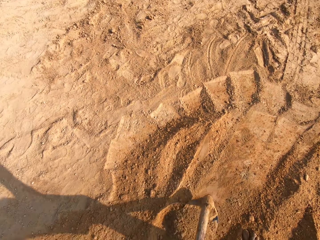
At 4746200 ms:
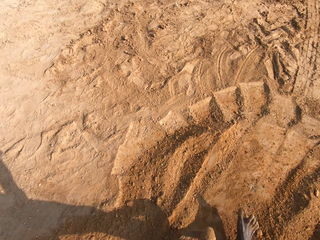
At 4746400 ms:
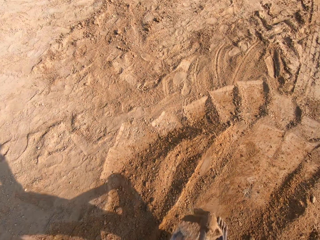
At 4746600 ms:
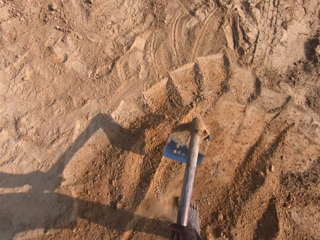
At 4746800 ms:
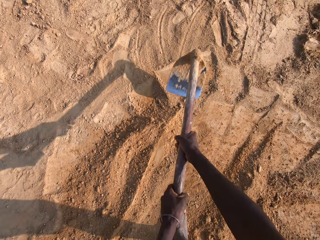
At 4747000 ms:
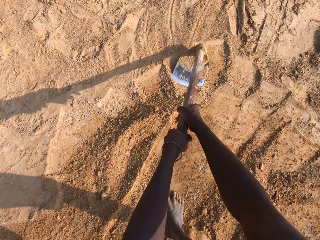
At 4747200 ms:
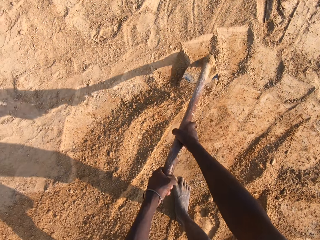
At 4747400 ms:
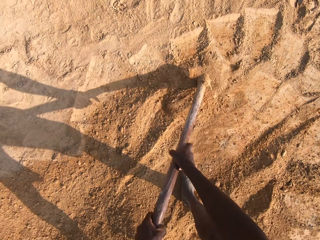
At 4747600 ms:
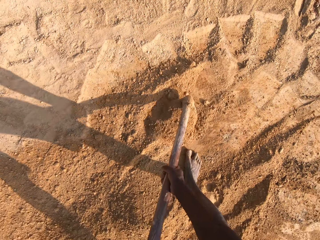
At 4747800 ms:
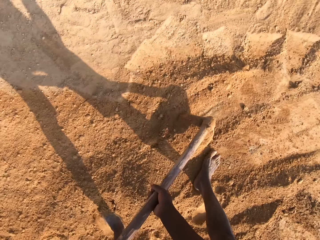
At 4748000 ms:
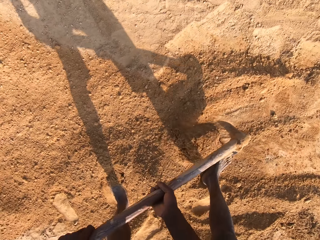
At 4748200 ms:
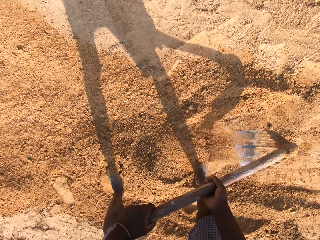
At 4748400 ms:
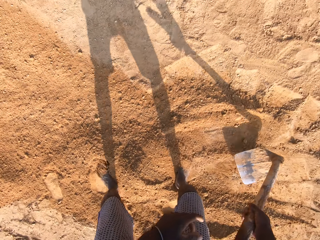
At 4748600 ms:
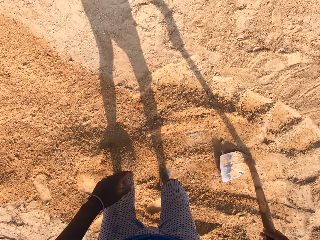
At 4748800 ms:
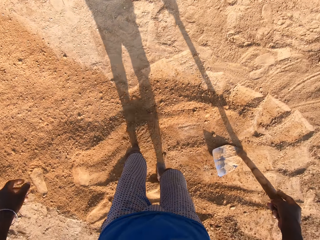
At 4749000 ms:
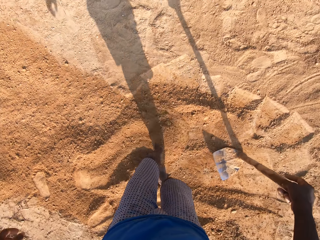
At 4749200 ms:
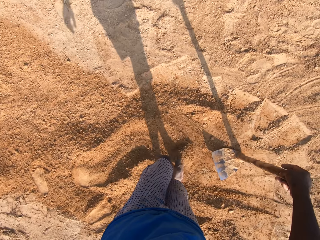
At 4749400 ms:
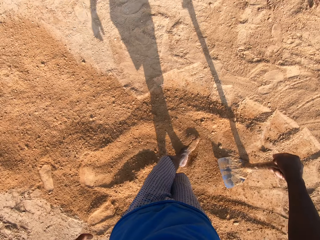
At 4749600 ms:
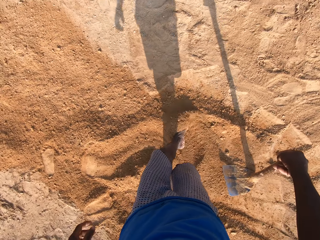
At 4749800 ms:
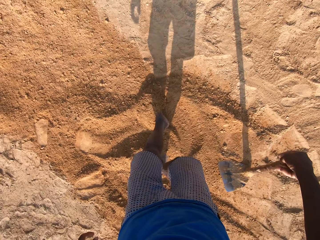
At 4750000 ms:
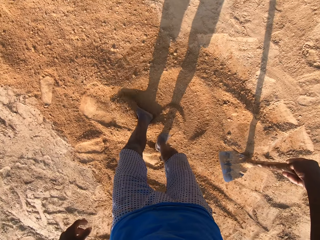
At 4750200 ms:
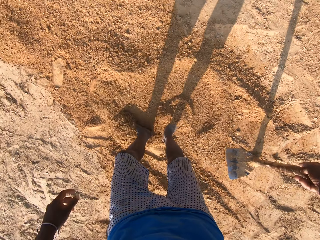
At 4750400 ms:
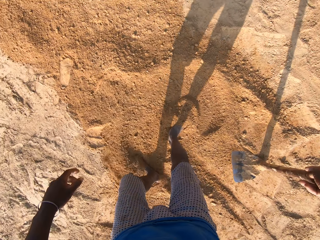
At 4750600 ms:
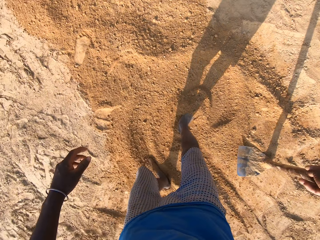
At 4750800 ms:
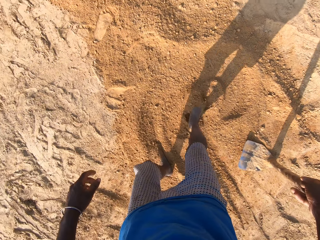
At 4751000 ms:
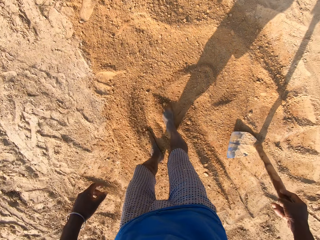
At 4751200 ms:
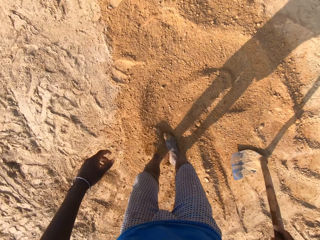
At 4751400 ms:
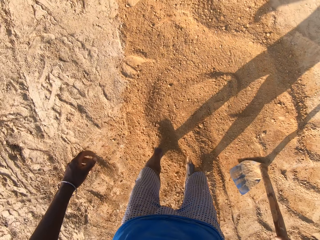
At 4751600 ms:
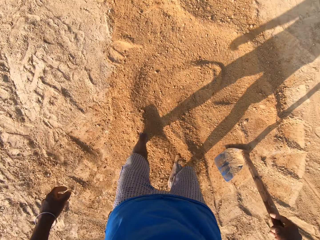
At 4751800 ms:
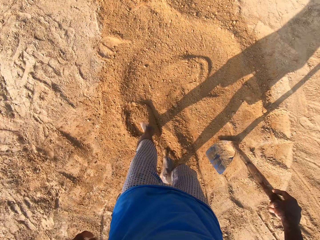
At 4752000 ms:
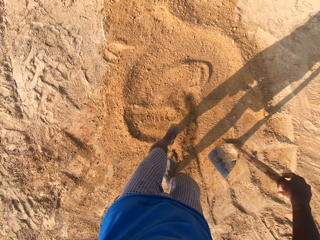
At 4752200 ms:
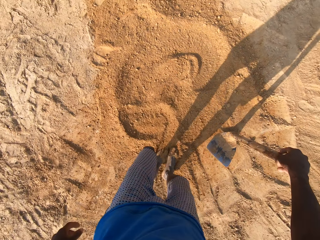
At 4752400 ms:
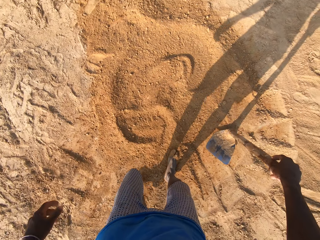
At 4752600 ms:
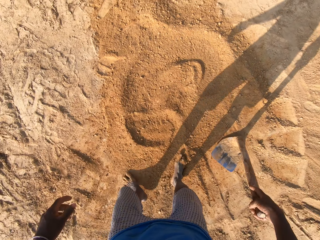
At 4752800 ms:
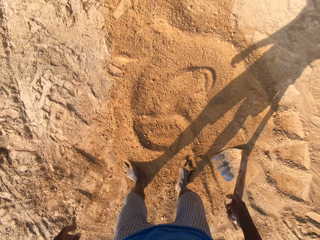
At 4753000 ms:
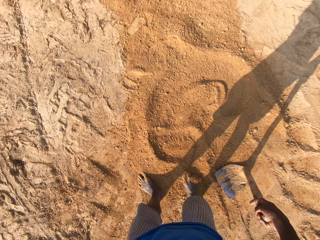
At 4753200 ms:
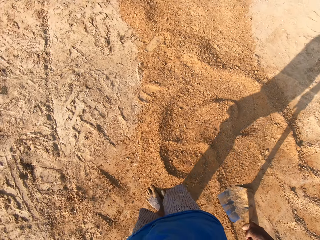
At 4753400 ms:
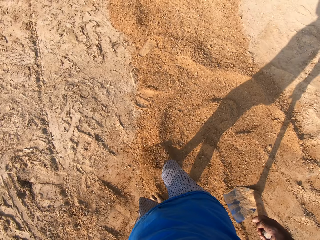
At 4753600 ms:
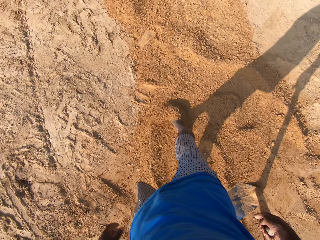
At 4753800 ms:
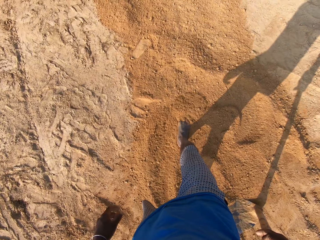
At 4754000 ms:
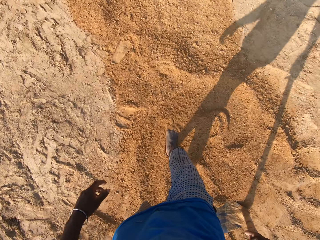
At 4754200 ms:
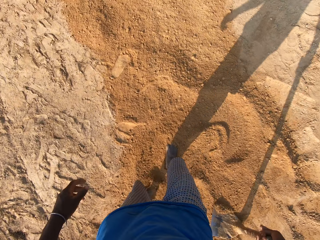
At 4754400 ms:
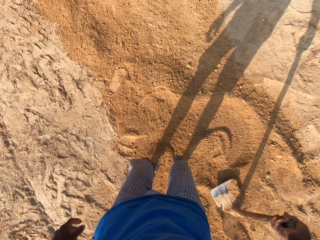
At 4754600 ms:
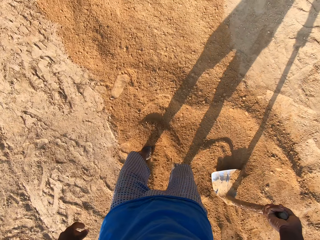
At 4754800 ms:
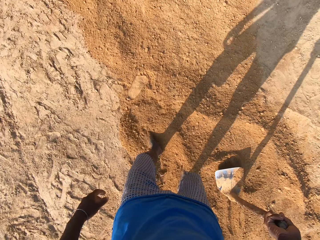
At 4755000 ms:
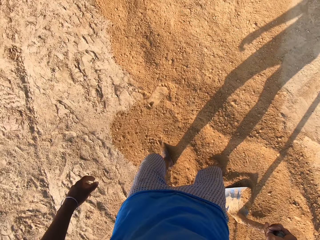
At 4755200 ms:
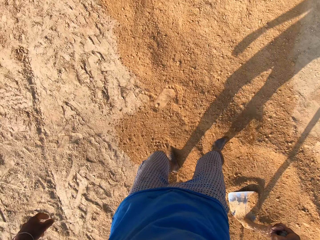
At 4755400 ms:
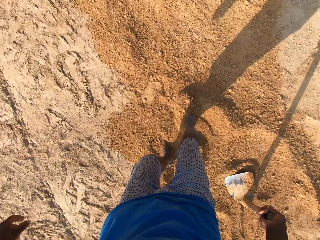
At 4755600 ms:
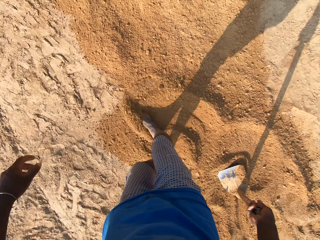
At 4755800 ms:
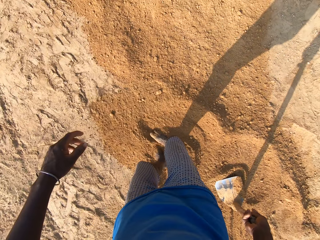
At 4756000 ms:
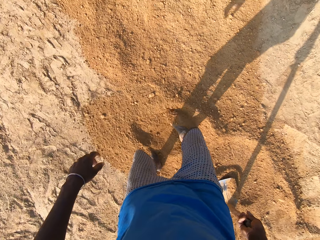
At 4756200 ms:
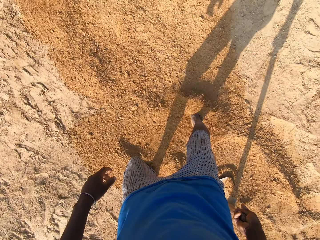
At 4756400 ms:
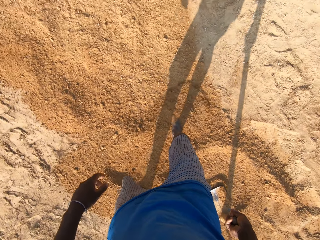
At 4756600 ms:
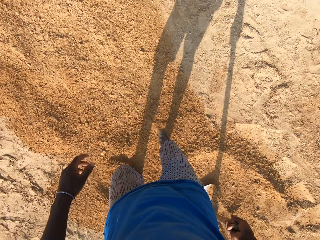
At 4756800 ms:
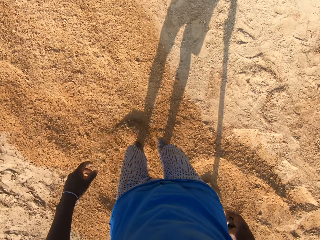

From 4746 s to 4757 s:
The camera wearer rests the hoe on the ground. He spreads sand with his legs. He moves the hoe on the ground.

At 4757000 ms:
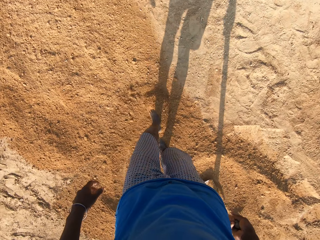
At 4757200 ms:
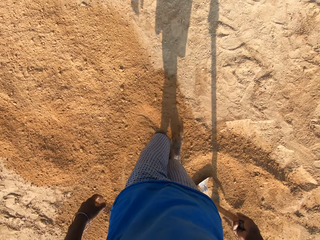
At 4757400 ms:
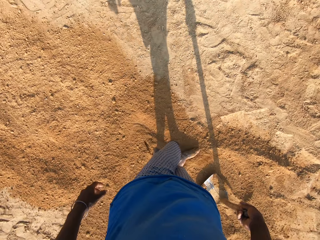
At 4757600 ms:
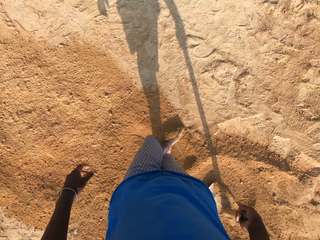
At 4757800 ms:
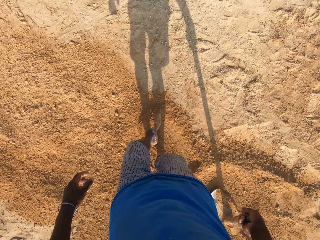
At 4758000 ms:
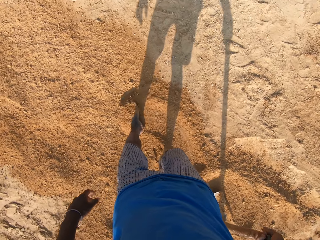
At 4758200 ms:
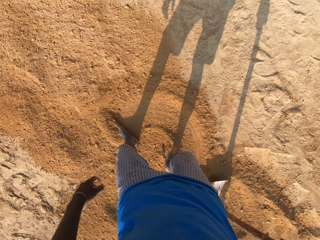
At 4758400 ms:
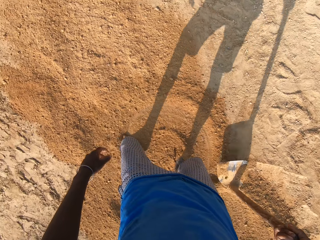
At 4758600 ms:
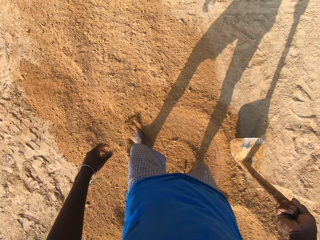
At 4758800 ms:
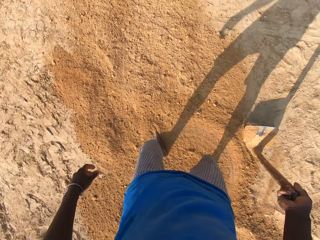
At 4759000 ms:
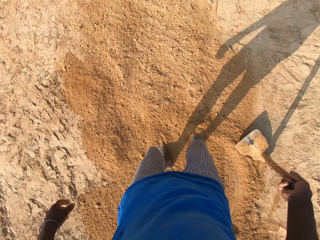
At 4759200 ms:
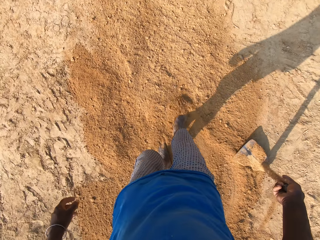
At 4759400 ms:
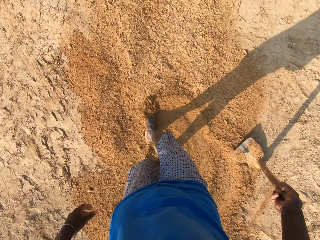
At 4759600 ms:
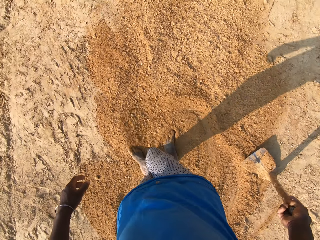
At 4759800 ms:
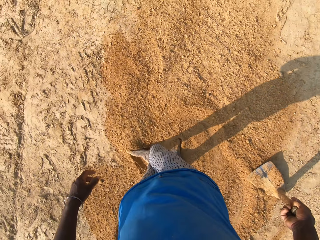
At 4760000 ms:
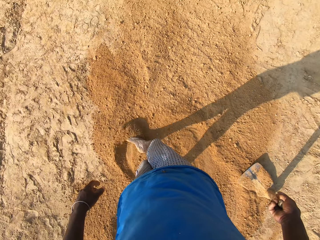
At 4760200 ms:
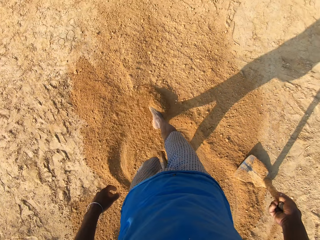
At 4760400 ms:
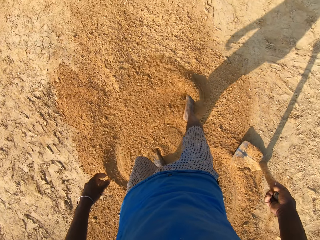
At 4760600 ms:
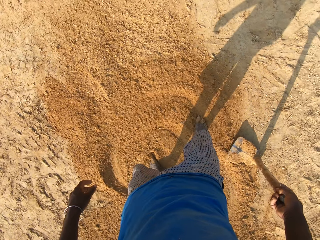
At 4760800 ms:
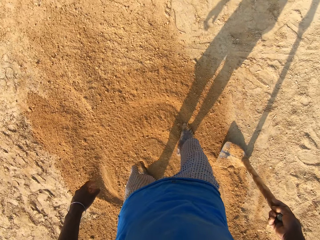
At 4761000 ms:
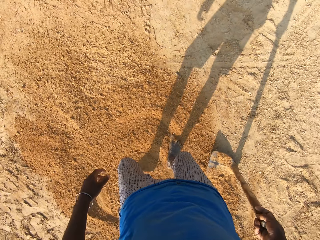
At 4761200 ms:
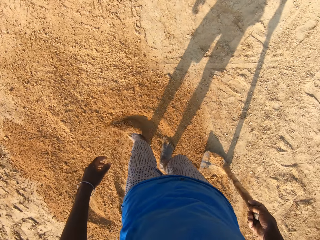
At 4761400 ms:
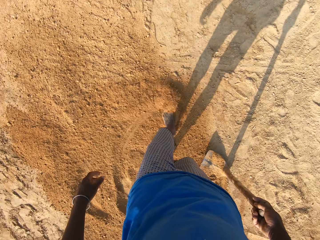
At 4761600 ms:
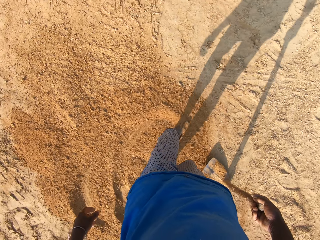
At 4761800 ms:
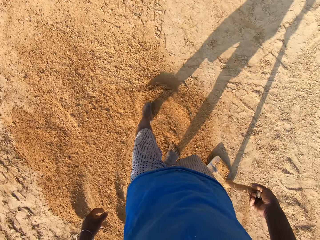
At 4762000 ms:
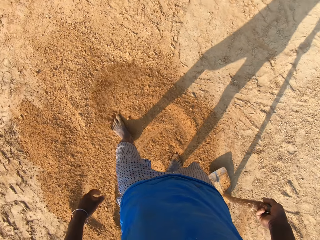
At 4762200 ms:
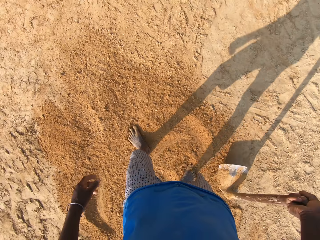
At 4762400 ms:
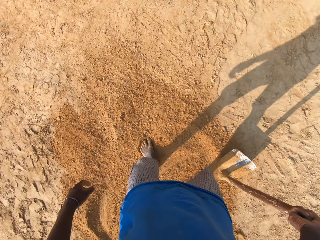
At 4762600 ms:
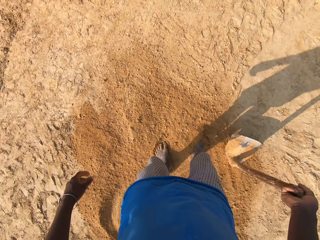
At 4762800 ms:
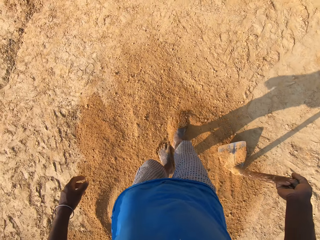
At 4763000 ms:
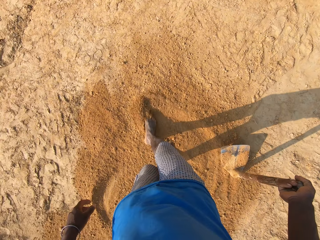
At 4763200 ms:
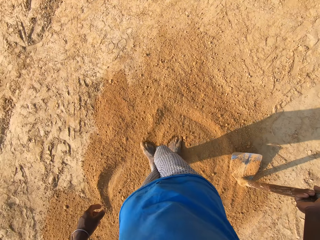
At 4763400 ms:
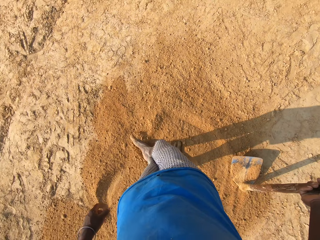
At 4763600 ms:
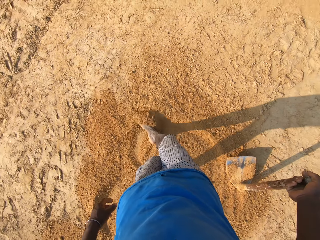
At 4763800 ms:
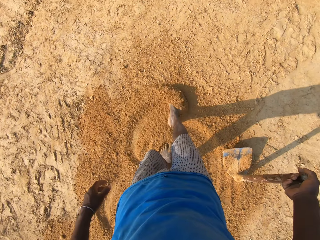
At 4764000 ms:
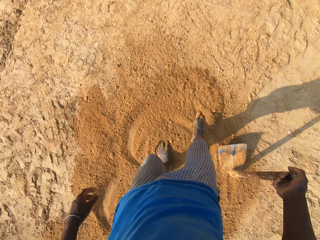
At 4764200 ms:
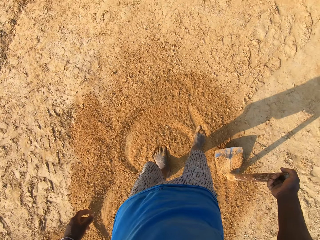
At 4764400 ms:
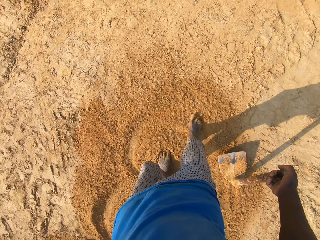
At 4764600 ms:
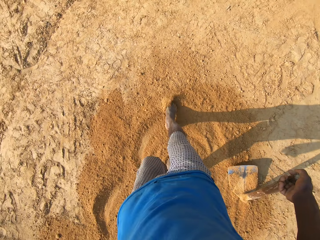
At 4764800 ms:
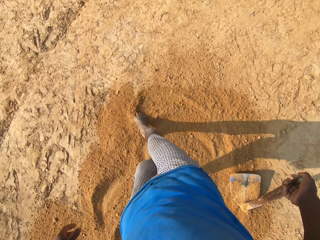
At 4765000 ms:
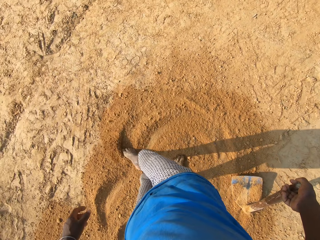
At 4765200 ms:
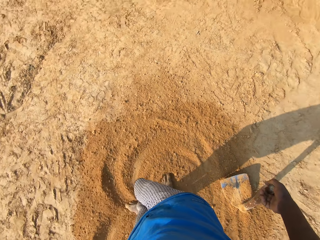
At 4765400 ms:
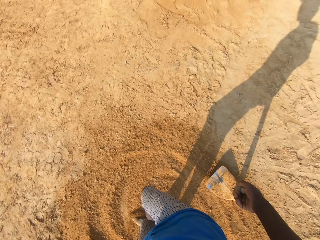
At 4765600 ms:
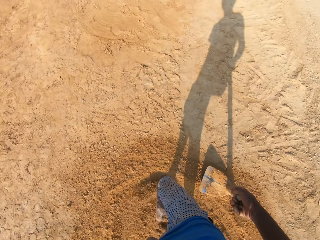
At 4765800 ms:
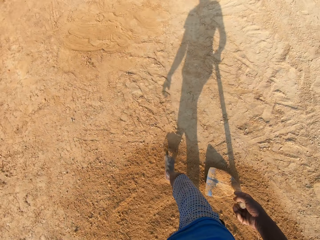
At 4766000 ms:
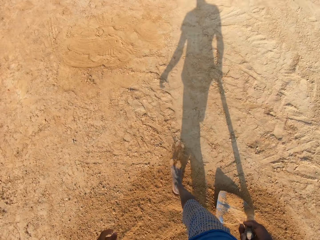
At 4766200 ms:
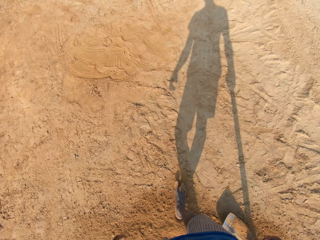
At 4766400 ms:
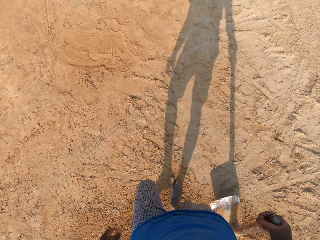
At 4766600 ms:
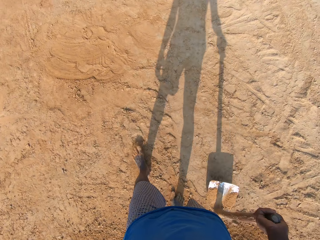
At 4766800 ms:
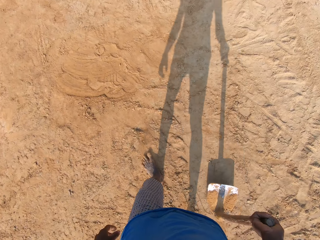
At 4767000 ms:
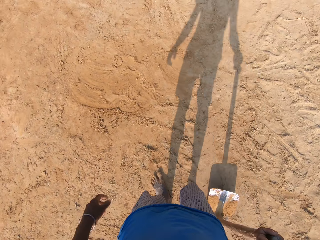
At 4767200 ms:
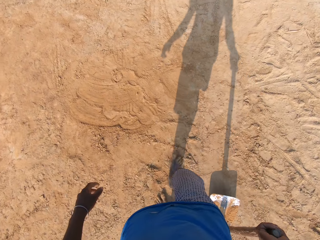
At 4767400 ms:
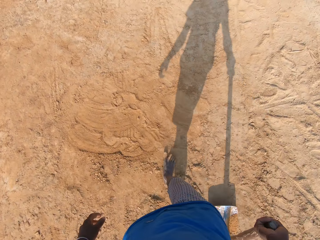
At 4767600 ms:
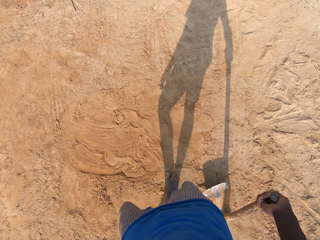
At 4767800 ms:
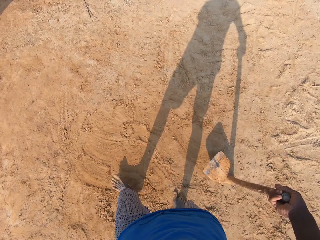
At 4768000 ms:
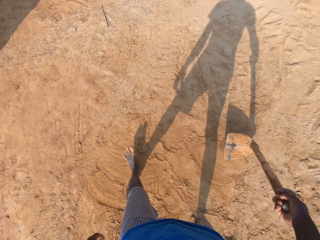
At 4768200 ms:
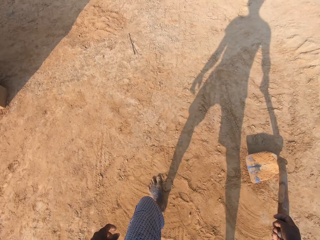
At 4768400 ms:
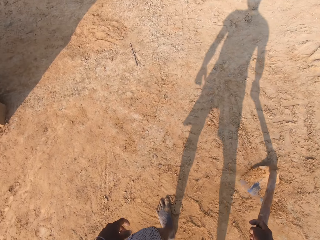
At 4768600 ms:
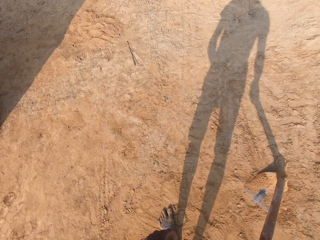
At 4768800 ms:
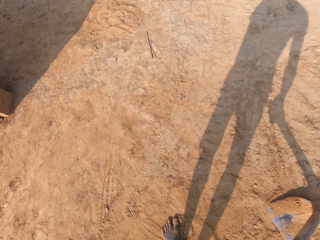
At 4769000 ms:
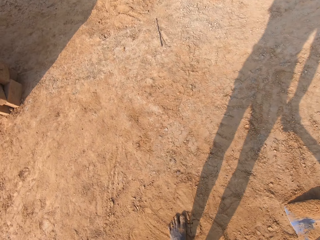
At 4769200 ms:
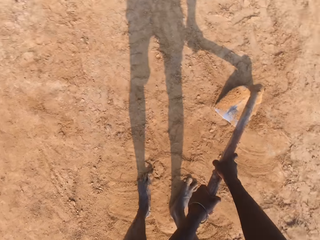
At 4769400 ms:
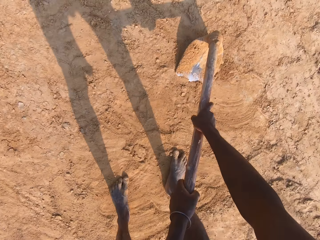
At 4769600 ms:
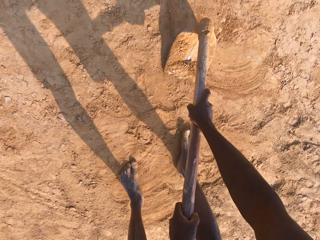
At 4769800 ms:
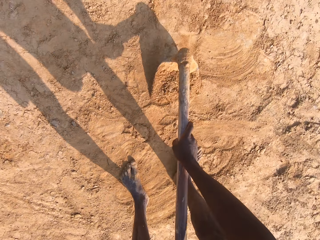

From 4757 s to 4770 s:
The camera wearer holds the jembe and lifts the jembe. They walk forward a bit. They rest the hoe on the ground.
